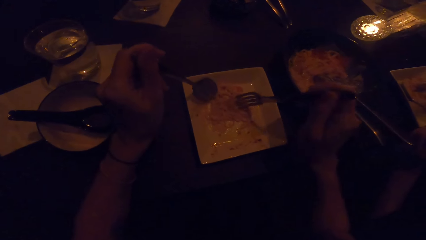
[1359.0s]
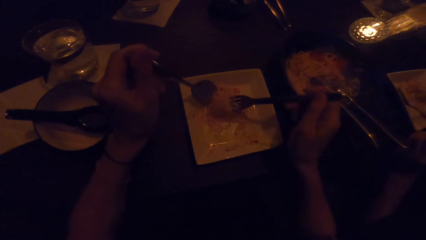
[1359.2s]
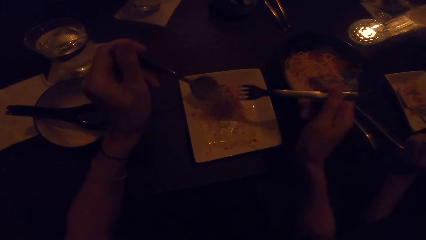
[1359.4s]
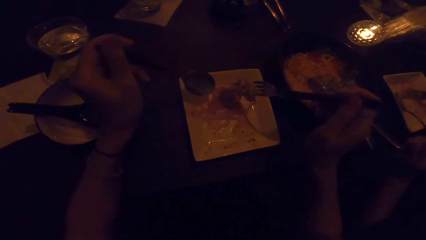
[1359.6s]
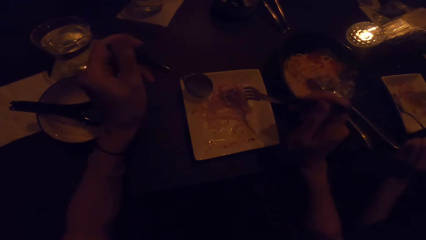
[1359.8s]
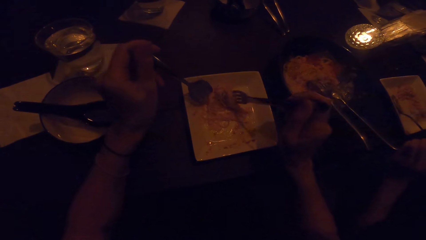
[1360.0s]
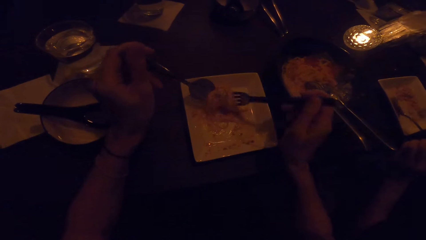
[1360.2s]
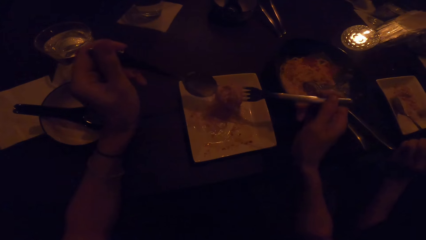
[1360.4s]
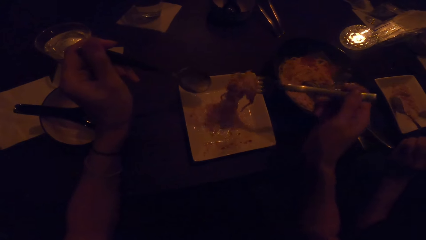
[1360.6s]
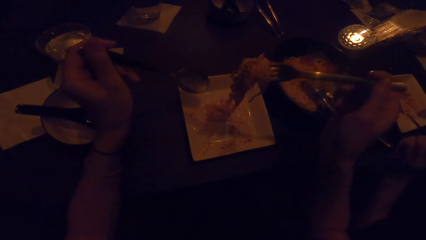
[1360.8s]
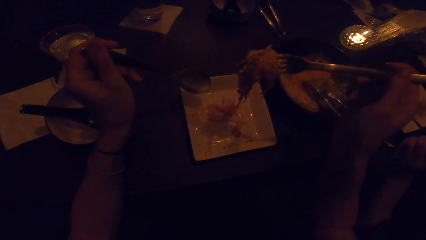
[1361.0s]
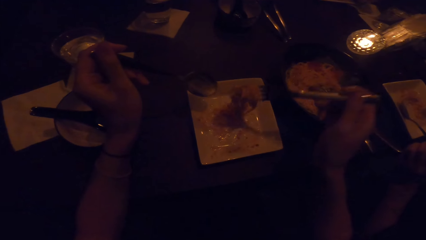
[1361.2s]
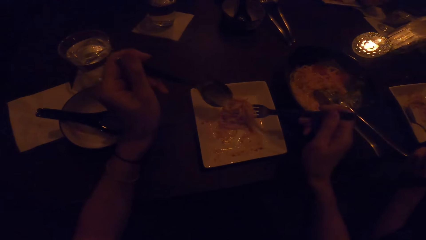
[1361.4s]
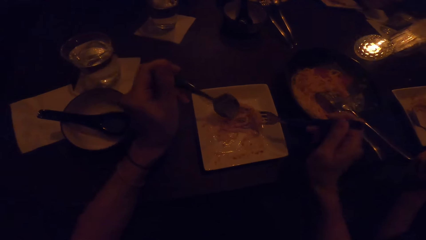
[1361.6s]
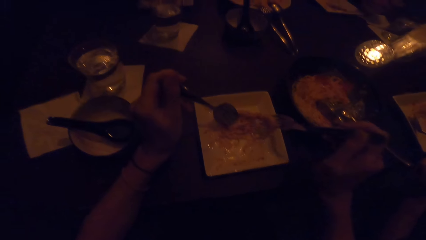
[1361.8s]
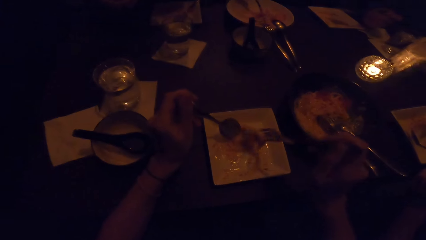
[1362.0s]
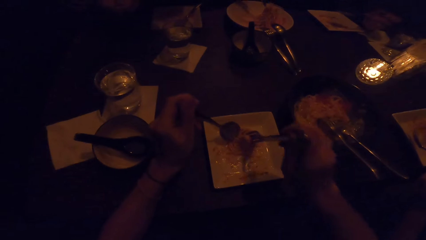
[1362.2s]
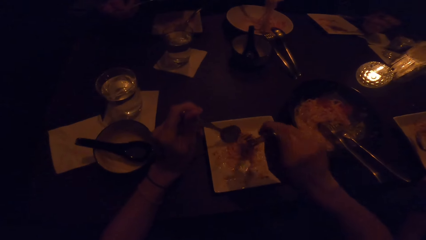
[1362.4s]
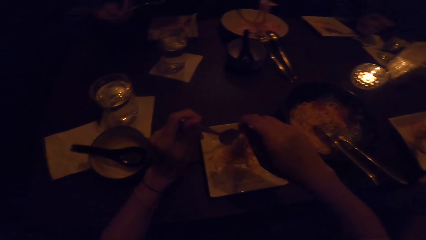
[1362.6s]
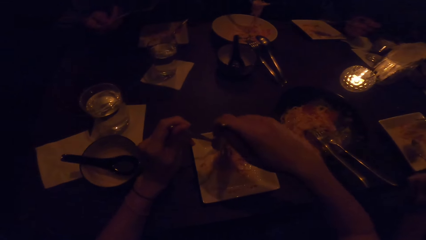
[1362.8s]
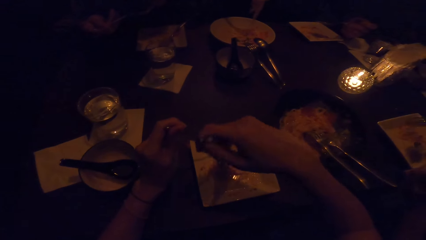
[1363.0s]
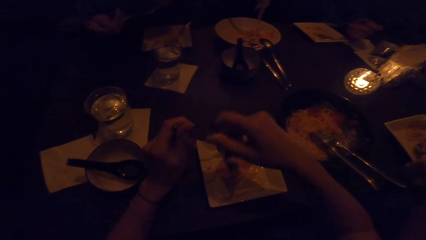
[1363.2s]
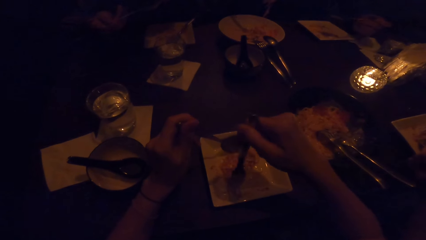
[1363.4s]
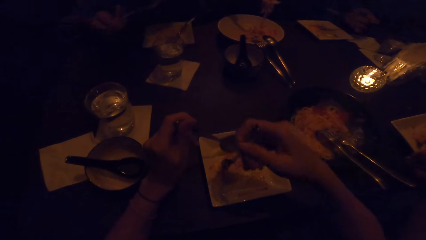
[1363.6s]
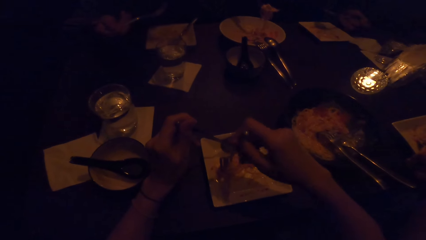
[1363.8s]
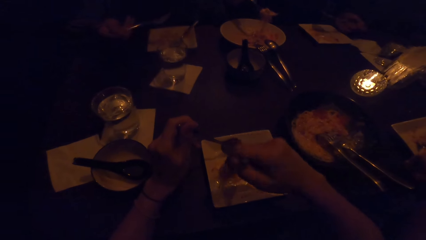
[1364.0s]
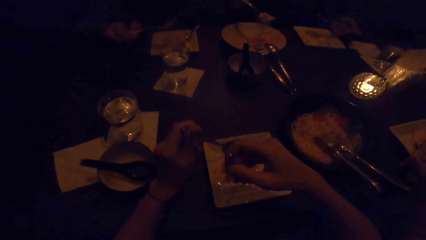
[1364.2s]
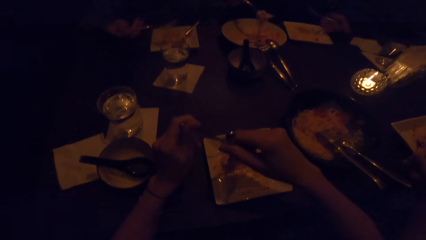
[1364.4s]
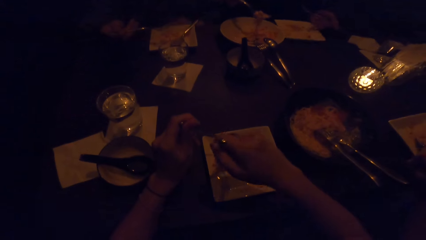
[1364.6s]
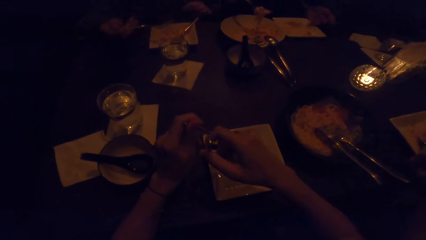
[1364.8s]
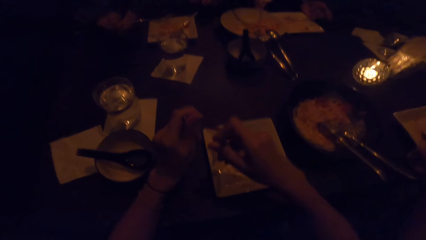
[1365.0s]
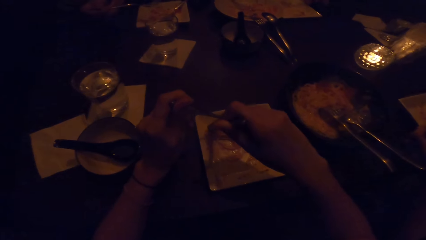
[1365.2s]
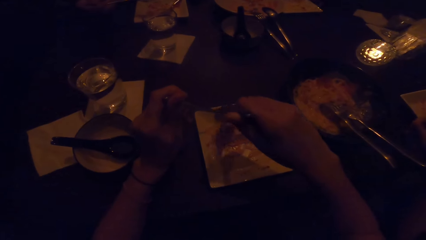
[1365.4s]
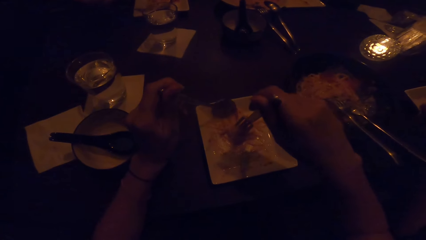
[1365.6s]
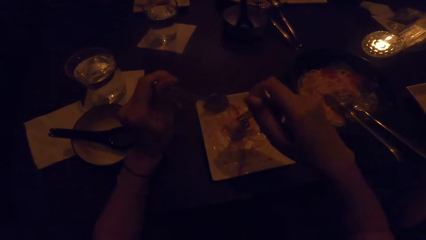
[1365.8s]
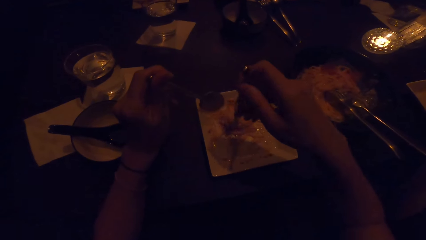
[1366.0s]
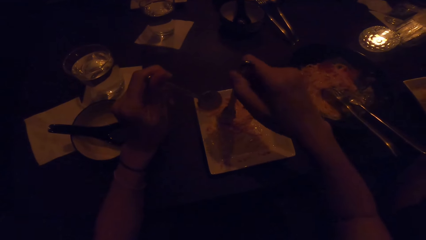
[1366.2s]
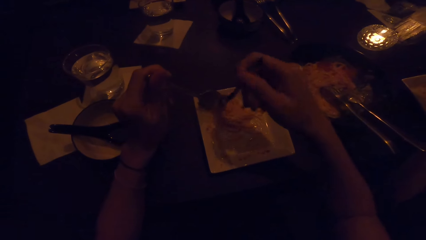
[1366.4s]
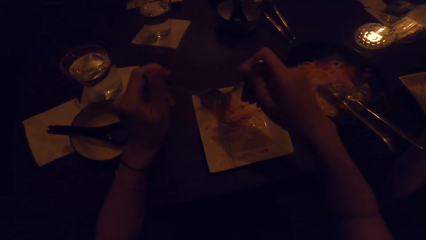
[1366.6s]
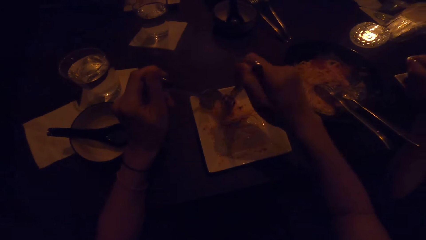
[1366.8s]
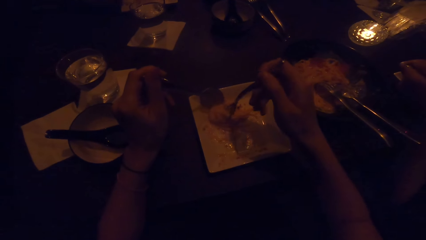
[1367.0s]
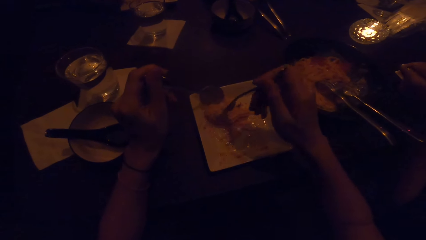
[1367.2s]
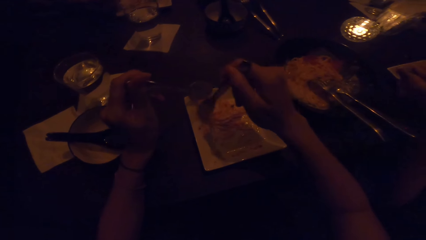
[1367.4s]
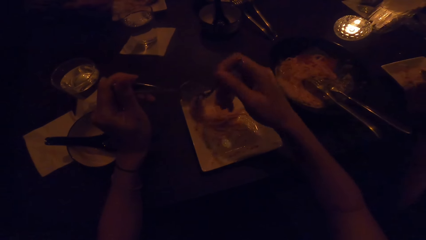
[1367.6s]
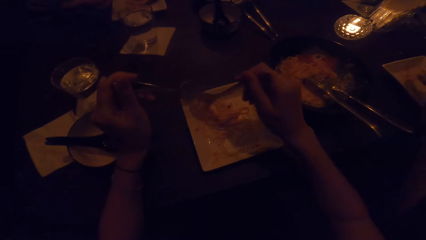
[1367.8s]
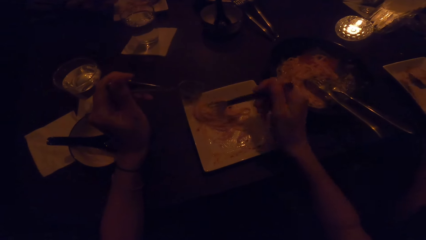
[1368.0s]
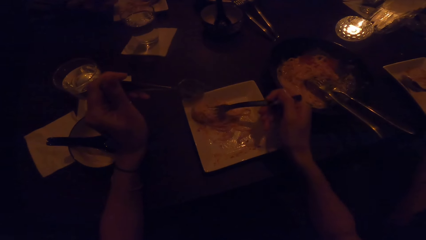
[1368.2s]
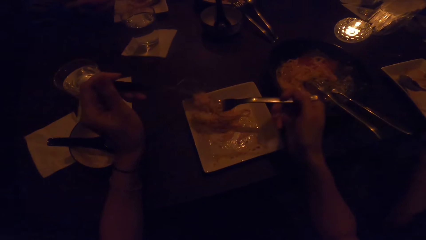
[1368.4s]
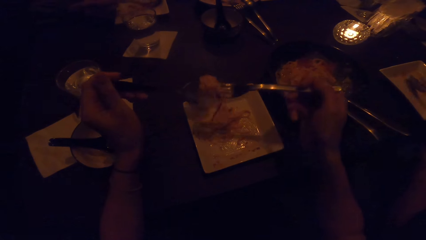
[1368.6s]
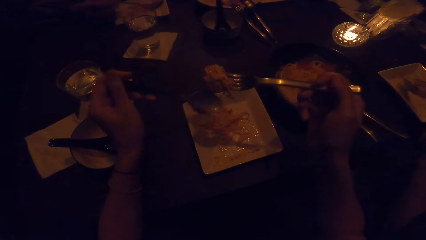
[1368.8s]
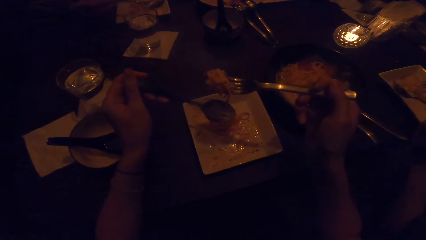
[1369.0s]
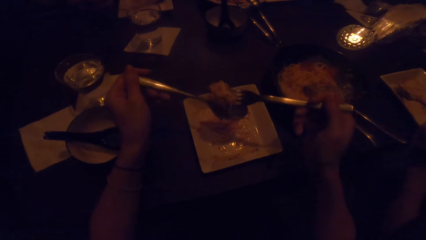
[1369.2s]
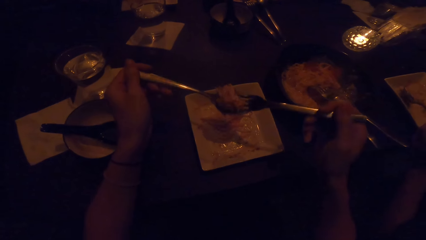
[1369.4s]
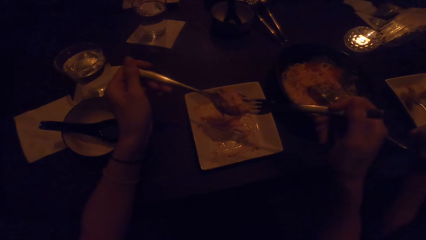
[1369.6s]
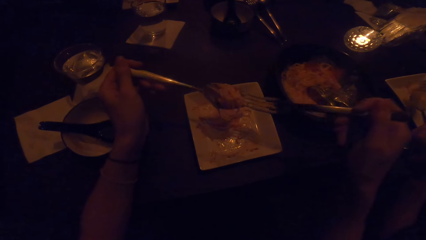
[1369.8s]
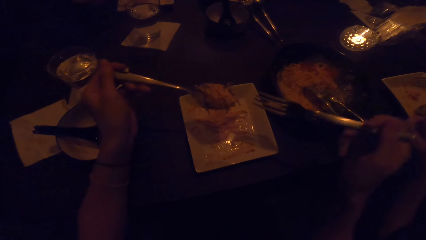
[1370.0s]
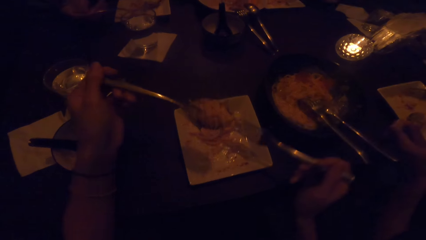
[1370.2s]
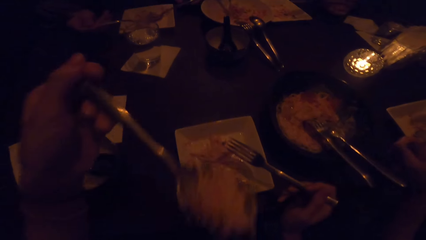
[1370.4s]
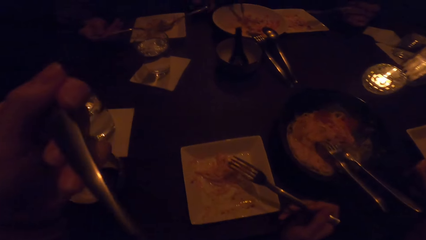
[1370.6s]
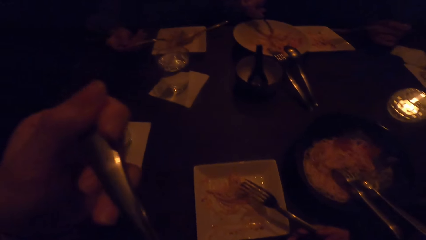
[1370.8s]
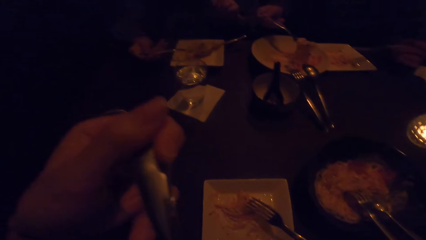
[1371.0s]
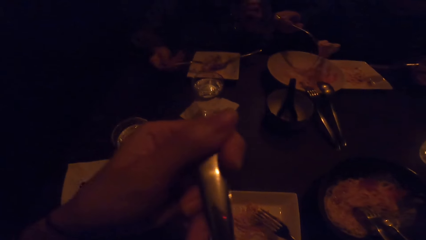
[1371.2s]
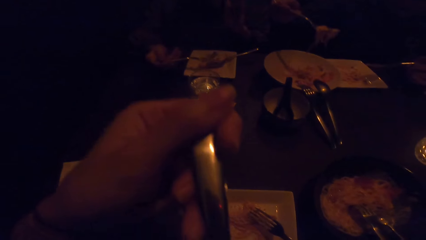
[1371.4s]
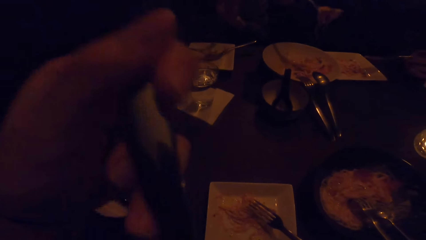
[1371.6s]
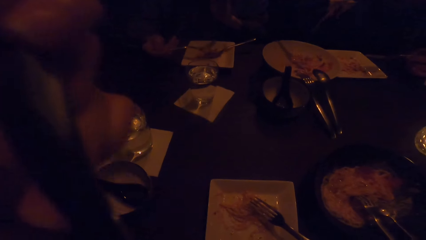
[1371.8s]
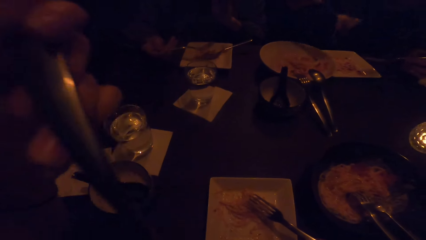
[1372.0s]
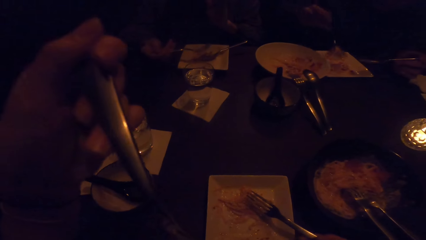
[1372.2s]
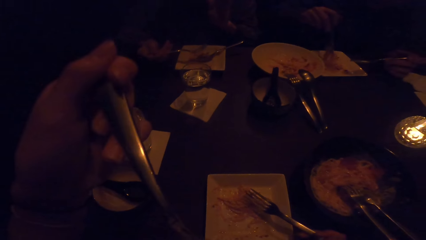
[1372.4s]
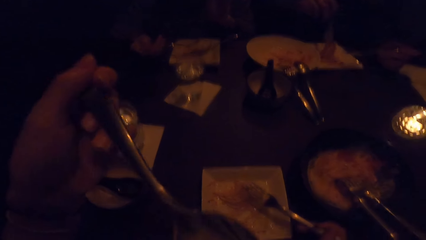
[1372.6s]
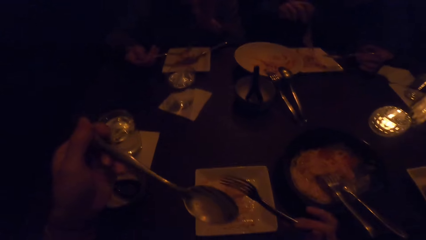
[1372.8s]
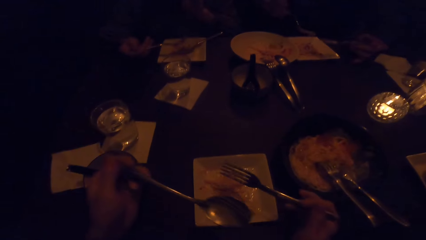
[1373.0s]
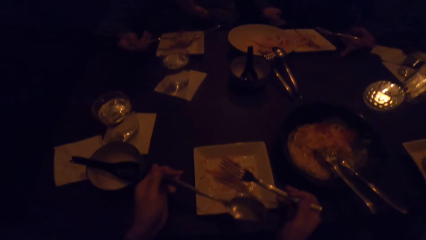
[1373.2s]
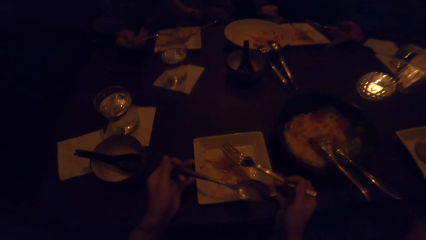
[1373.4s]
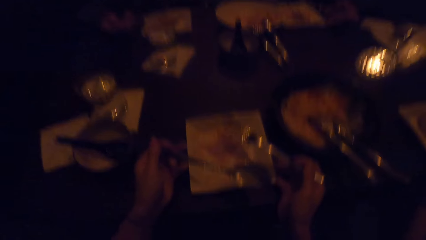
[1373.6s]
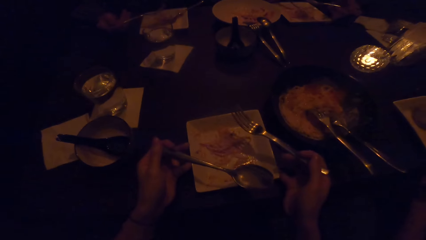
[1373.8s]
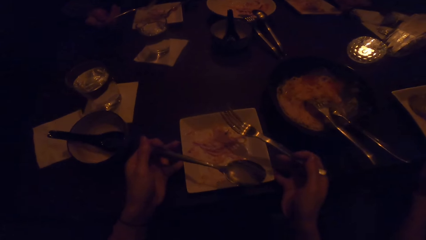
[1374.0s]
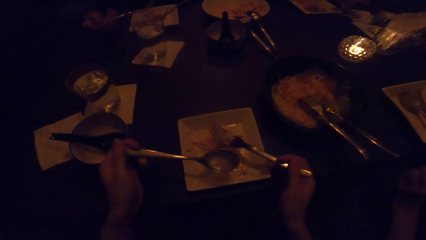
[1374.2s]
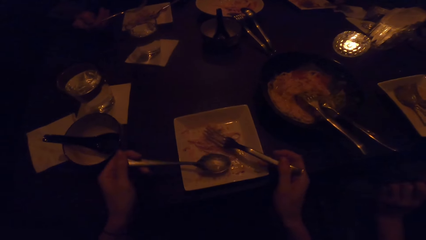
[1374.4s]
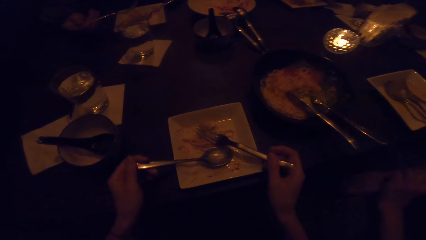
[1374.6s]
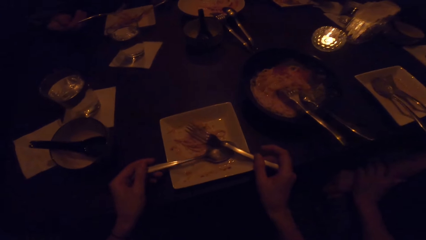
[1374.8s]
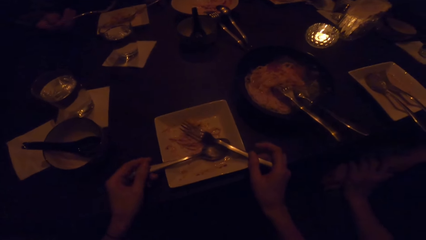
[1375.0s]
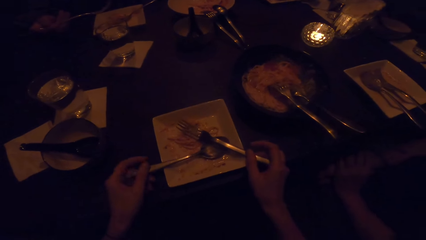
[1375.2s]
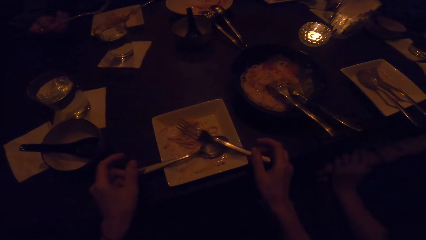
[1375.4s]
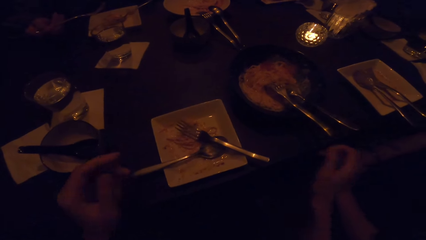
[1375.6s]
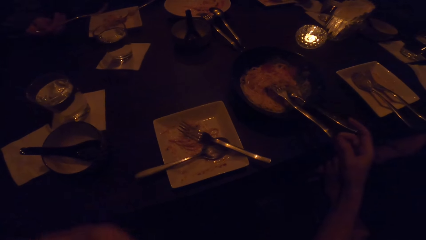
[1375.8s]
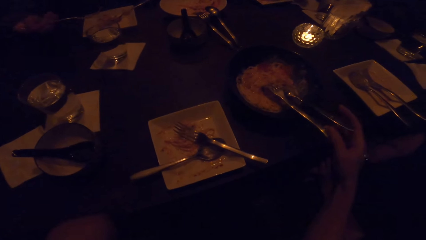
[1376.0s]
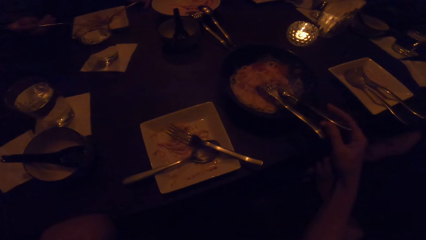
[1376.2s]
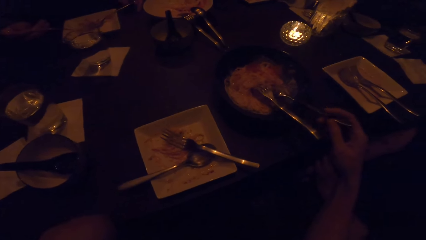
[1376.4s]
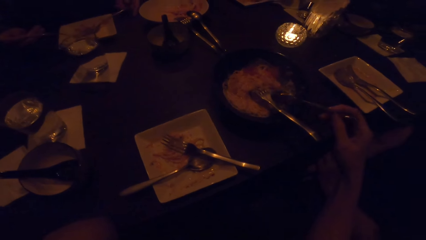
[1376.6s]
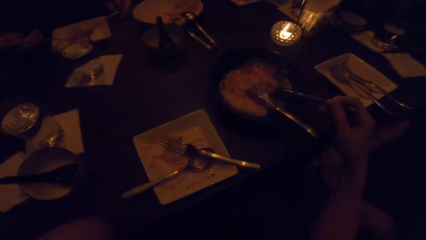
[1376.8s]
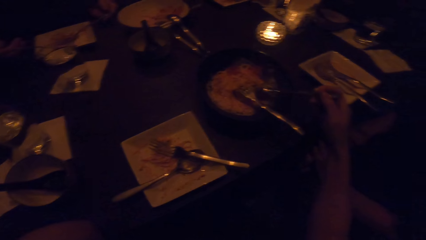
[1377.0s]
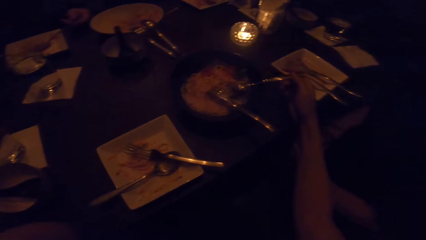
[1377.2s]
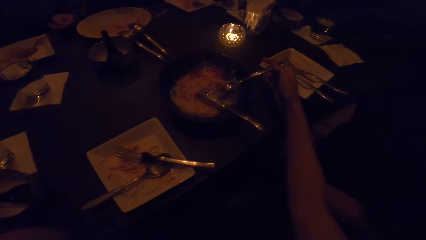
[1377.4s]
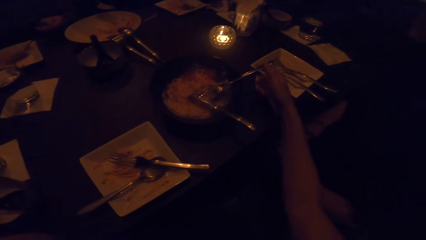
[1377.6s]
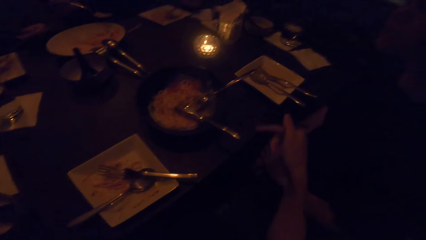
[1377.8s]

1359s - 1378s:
The camera wearer holds the spoon with food. She puts the food on the spoon and puts the food in the mouth. She pulls the plate closer. She drops the fork and spoon in the plate. She adjusts a spoon and fork in another plate with her right hand.
